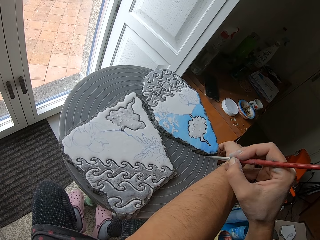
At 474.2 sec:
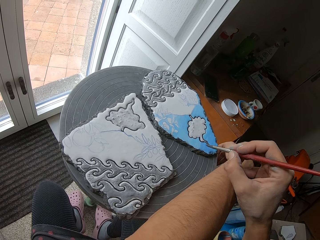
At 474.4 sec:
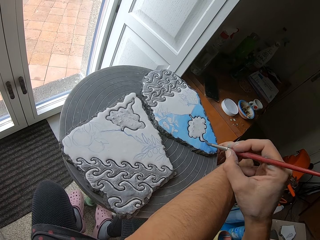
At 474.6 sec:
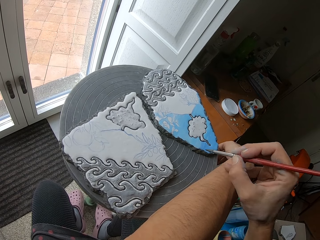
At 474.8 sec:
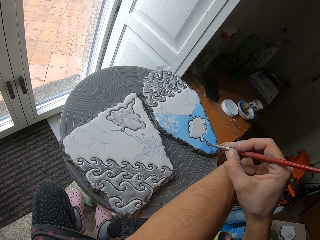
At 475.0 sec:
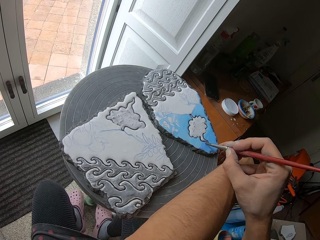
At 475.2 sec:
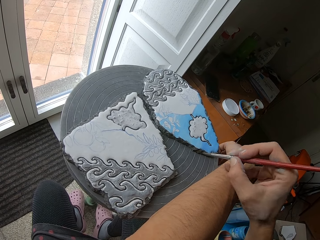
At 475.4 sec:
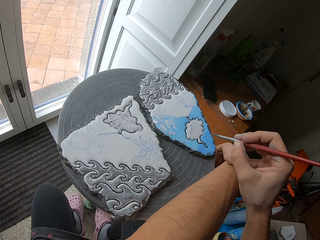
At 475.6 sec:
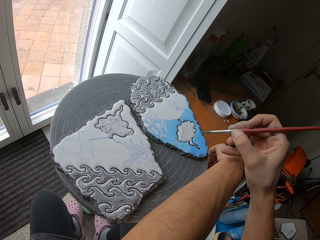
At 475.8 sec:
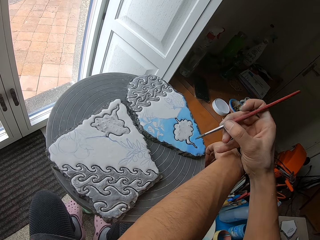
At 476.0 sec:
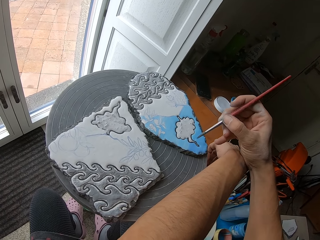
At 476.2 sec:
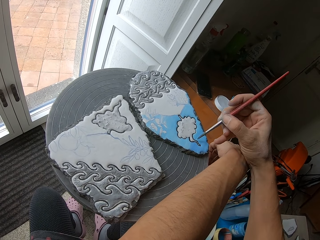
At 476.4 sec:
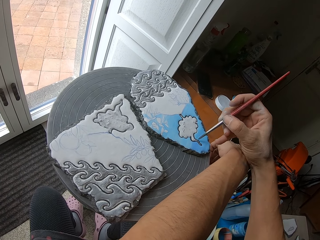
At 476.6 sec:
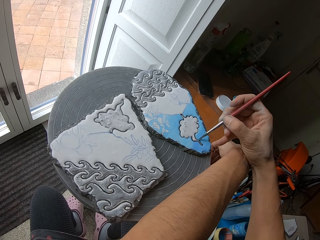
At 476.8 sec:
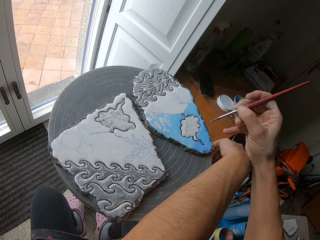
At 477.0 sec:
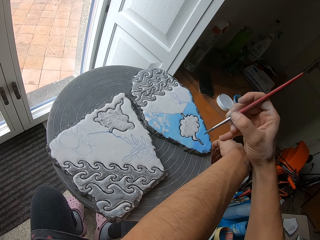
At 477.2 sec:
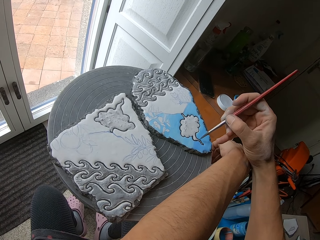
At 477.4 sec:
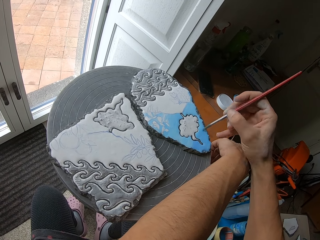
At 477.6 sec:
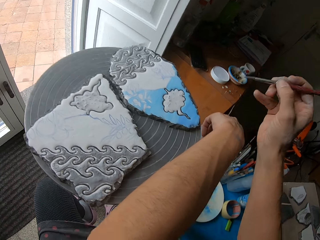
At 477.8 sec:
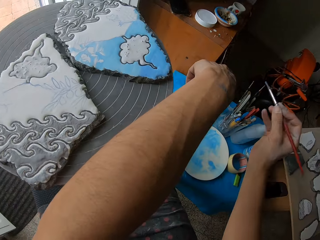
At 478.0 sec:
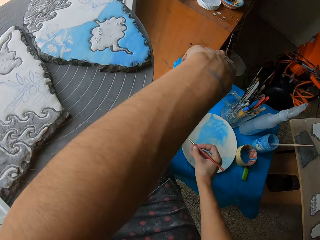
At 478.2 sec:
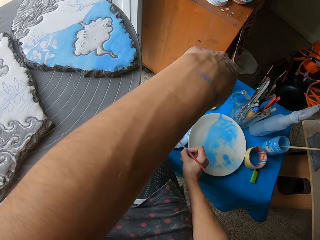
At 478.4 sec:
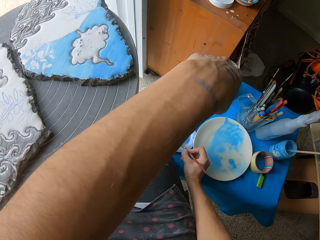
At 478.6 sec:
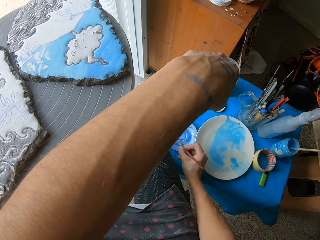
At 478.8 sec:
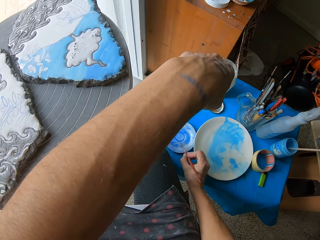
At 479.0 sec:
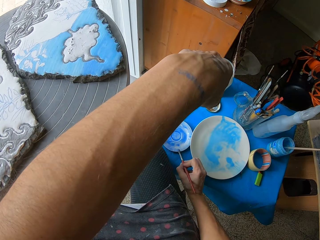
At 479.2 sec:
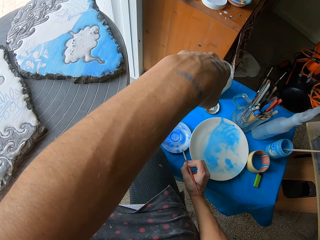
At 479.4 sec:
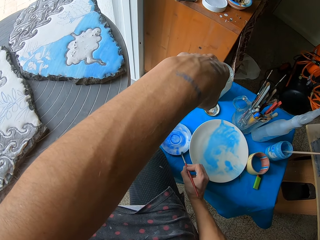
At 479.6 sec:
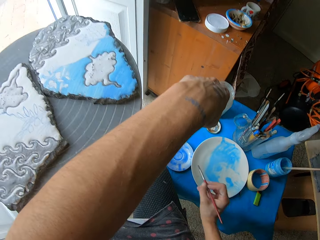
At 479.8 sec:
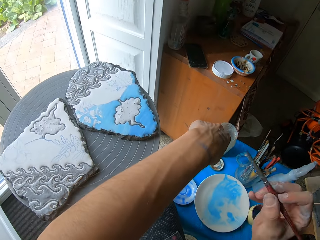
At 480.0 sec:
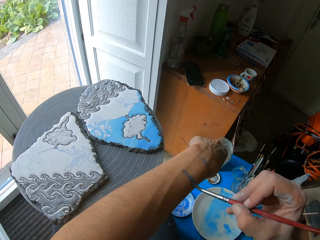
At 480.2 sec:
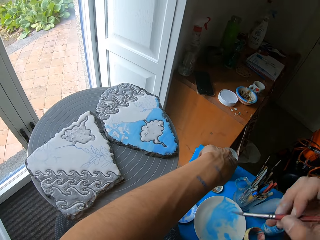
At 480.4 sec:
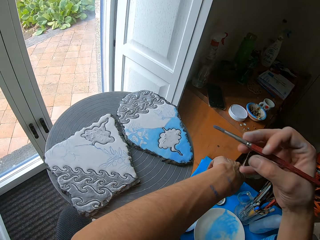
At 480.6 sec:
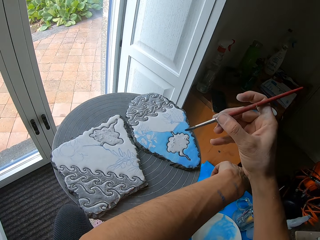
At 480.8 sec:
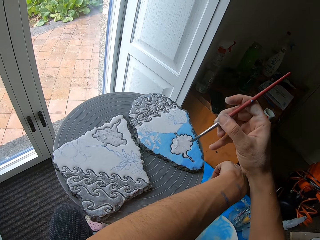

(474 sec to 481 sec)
The camera wearer paints the ceramic ornament on the potter's wheel with the paint brush in her right hand. She rubs the paint brush in her right hand on the blue color on the saucer in her left hand. She wipes the paint brush in her right hand on the saucer on the table. She wipes the paint brush in her right hand on her left hand.

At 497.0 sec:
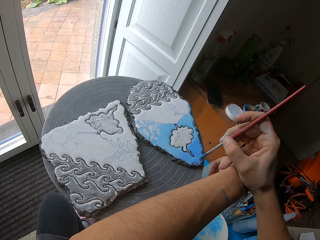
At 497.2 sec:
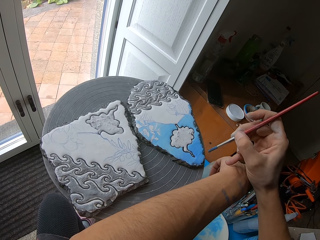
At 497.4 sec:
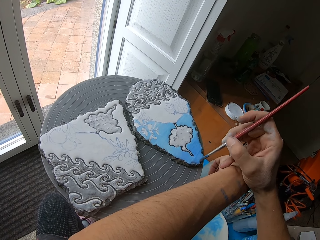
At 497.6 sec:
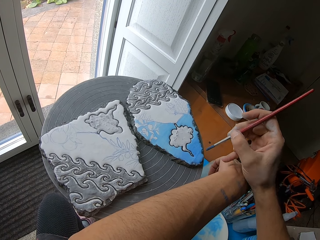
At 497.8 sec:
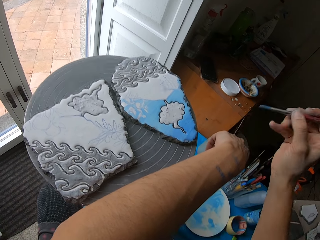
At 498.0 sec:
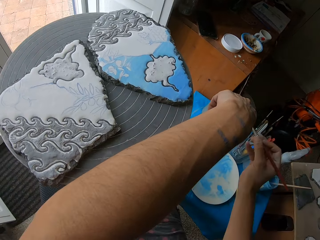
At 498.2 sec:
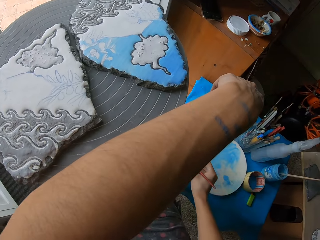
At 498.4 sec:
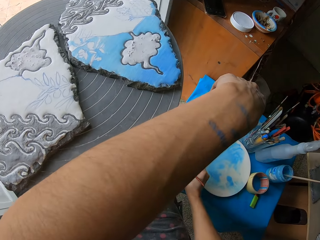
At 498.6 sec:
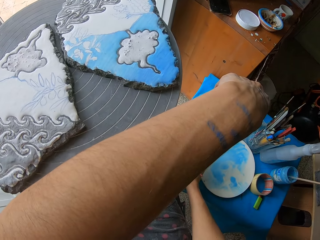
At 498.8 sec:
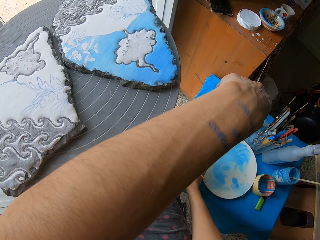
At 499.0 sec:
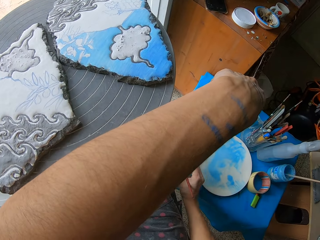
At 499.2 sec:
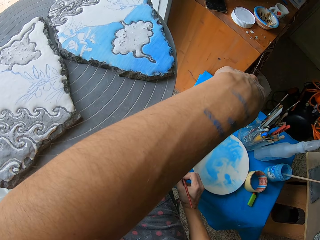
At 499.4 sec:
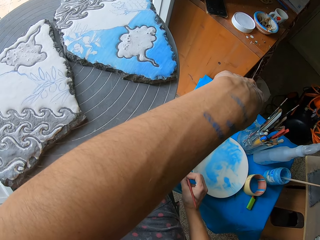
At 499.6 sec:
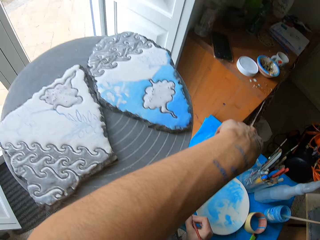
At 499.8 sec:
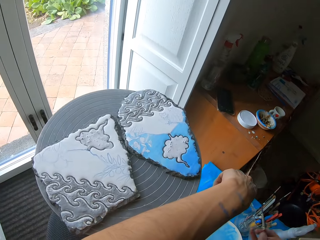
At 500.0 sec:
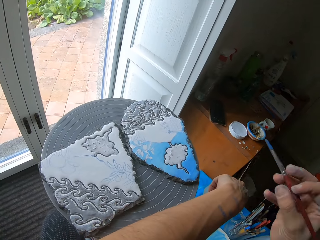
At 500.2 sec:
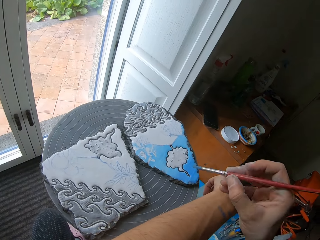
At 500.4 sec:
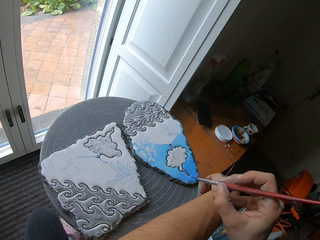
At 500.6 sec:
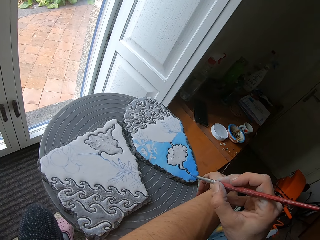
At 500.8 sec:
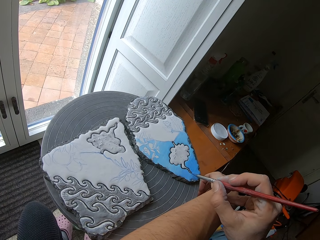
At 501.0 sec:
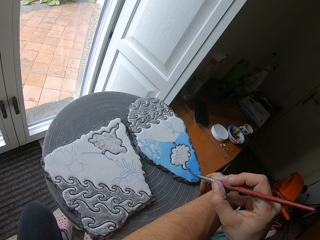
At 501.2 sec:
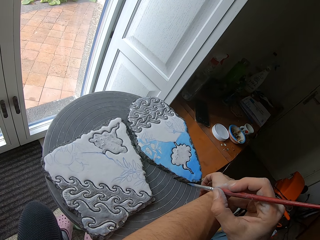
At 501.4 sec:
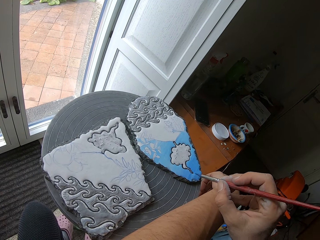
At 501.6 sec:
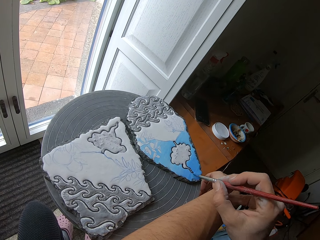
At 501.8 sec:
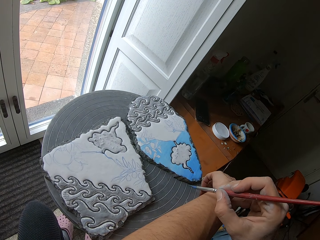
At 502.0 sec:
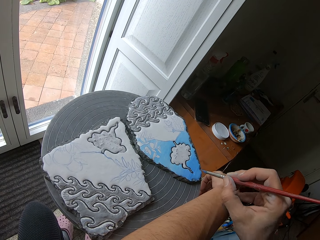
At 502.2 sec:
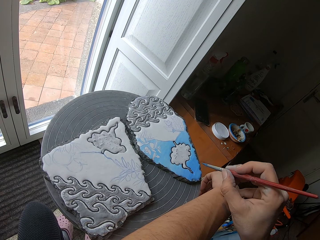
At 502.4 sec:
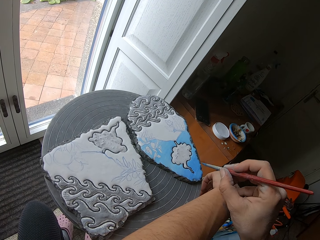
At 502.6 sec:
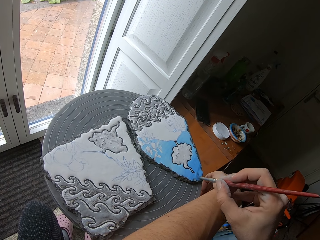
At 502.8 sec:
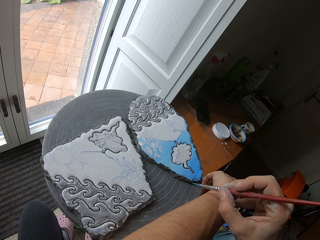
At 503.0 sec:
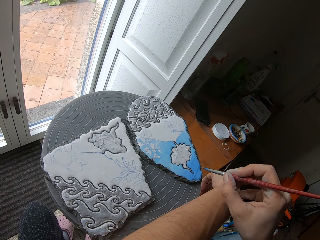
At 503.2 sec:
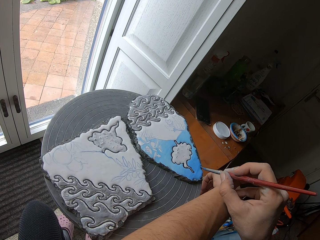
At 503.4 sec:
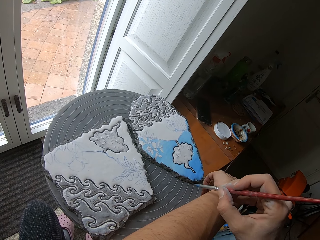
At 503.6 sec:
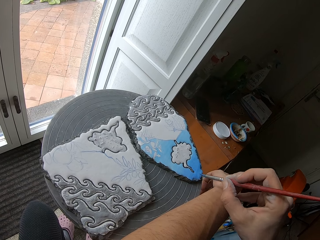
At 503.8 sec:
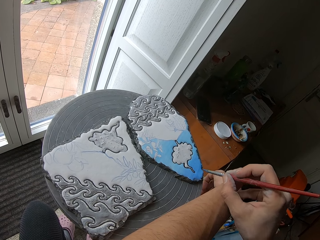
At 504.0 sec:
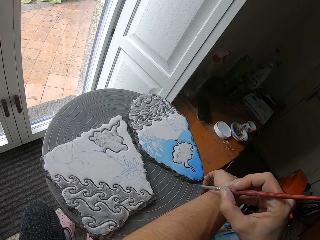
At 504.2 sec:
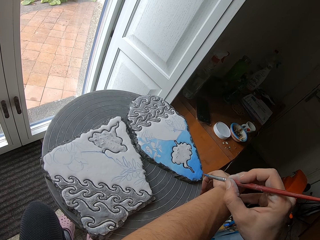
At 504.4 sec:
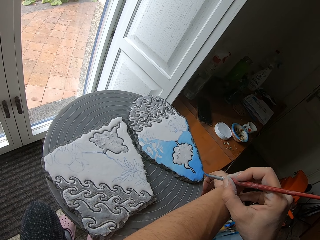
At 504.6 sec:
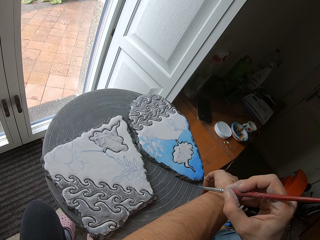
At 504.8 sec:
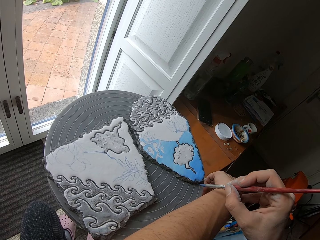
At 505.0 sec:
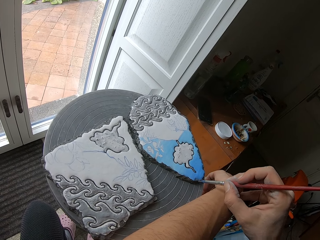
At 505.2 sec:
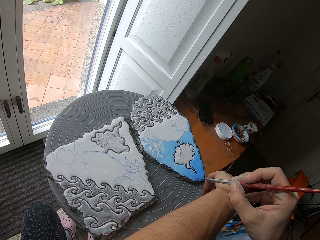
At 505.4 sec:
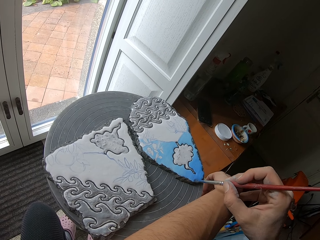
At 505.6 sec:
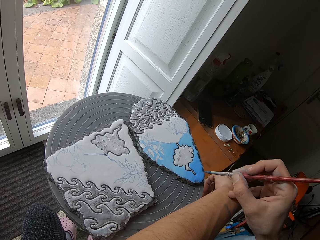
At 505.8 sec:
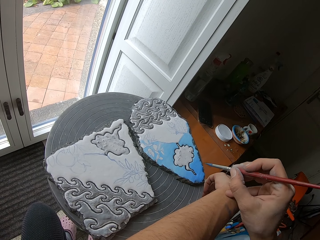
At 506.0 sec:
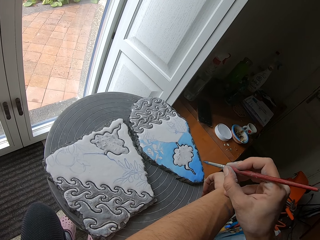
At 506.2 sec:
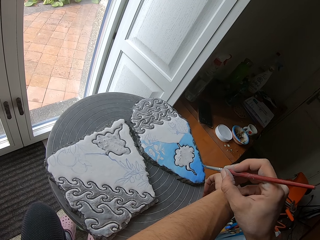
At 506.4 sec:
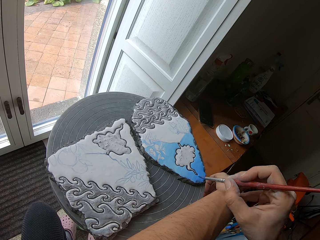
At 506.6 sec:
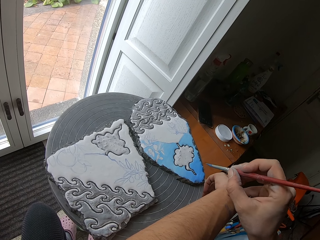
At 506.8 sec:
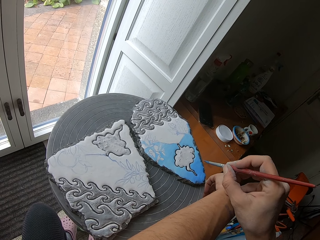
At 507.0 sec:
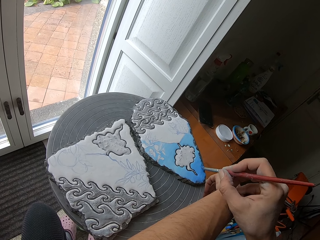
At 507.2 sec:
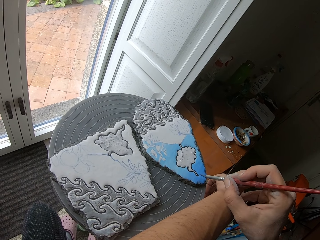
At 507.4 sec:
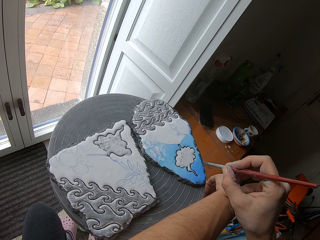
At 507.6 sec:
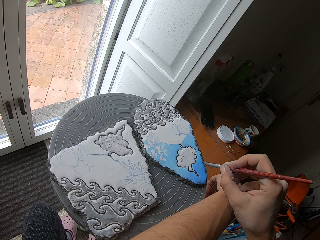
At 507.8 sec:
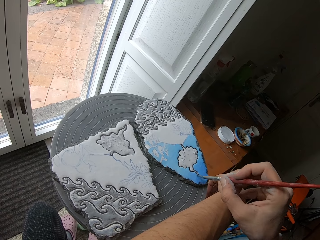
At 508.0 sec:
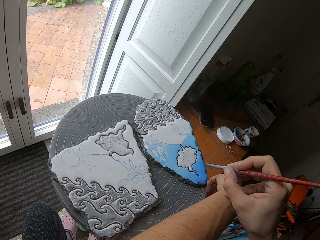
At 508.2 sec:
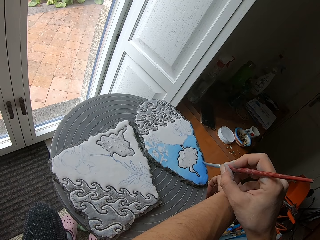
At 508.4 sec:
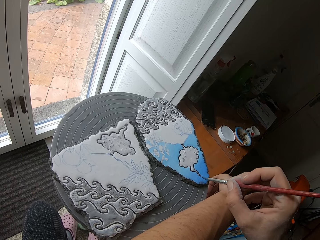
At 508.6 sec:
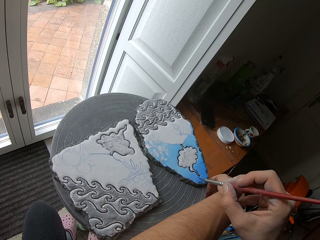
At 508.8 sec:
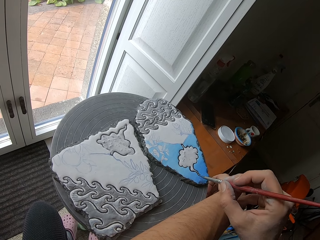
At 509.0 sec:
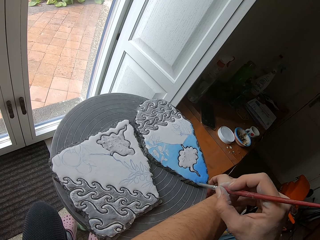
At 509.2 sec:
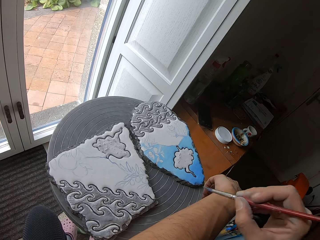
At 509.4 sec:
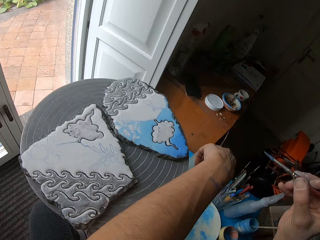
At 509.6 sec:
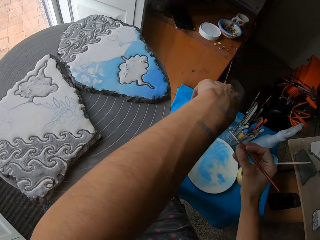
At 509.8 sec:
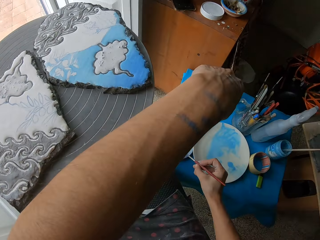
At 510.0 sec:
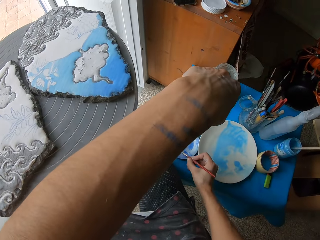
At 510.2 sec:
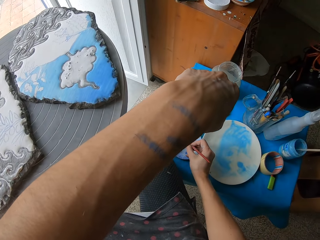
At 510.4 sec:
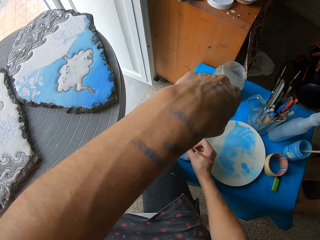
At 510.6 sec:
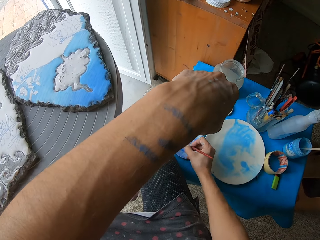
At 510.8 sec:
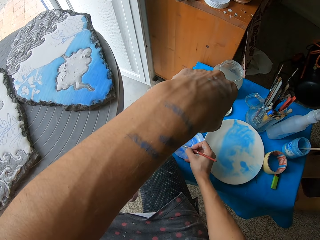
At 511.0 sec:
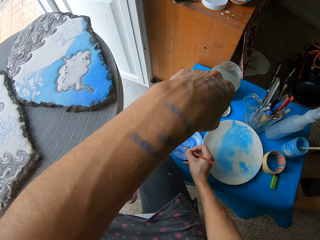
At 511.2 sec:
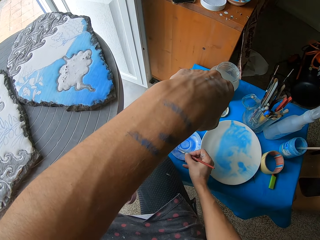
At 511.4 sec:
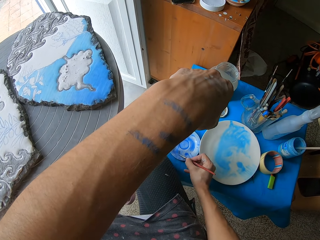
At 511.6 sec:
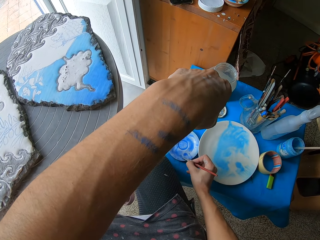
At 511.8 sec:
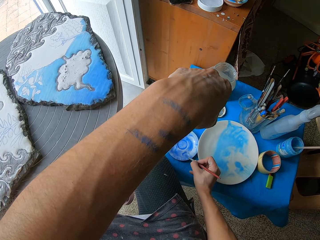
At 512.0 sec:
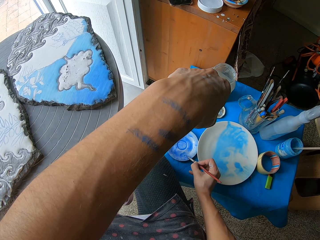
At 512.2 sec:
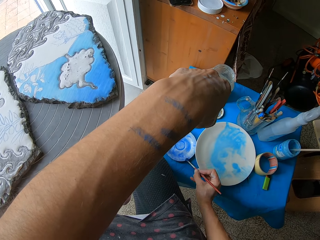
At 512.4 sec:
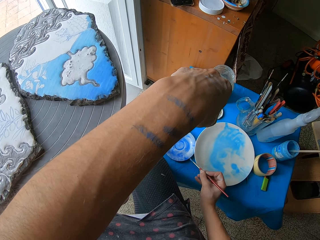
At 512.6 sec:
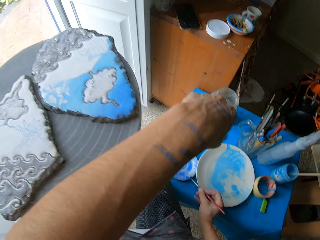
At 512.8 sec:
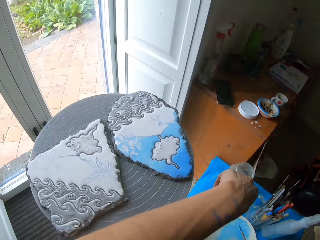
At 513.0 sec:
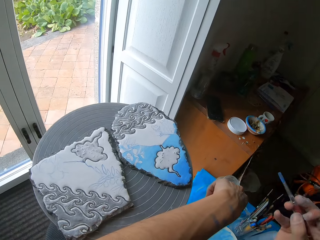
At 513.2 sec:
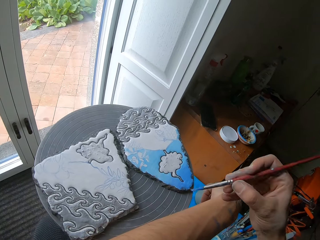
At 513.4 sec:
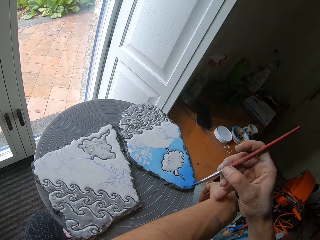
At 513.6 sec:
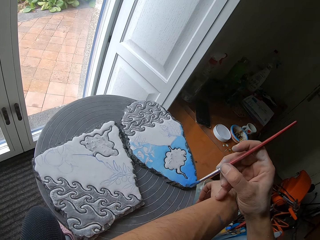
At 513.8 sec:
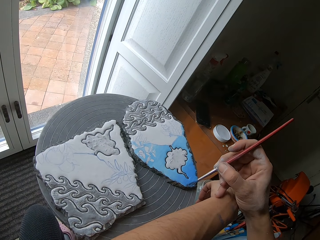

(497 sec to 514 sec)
The camera wearer rubs the paint brush in her right hand on the blue color on the saucer in her left hand. She paints the ceramic ornament on the potter's wheel with the paint brush in her right hand. She rubs the paint brush in her right hand on the blue color on the saucer in her left hand. She wipes the paint brush in her right hand on her left hand.
